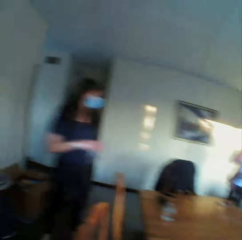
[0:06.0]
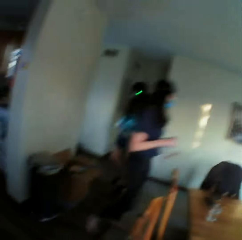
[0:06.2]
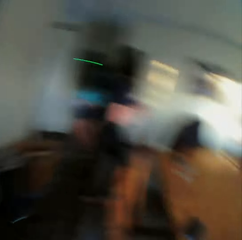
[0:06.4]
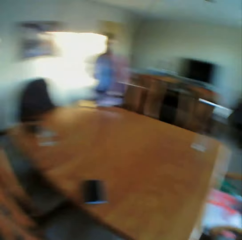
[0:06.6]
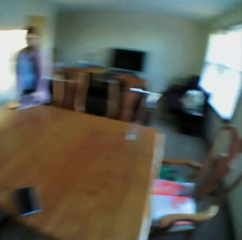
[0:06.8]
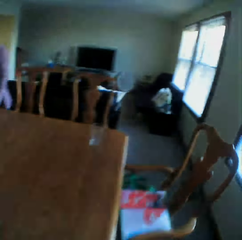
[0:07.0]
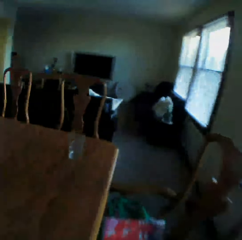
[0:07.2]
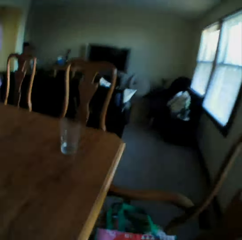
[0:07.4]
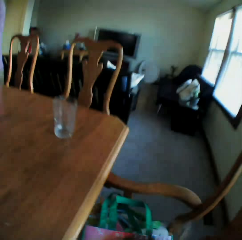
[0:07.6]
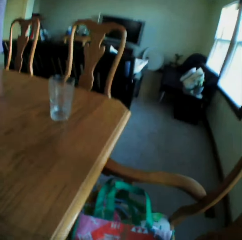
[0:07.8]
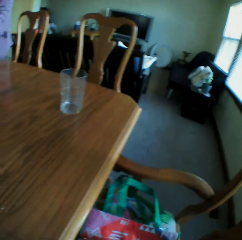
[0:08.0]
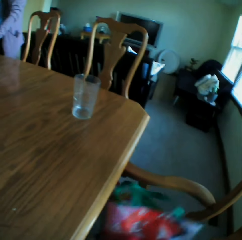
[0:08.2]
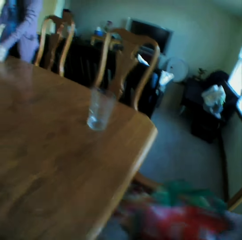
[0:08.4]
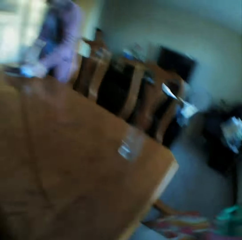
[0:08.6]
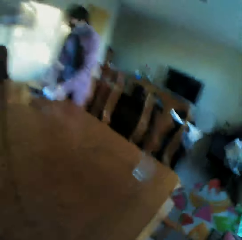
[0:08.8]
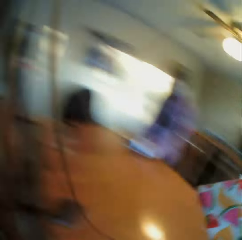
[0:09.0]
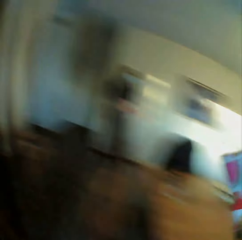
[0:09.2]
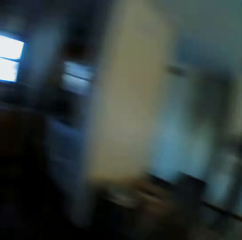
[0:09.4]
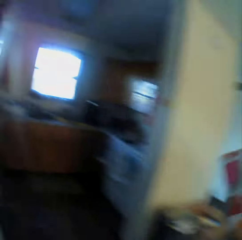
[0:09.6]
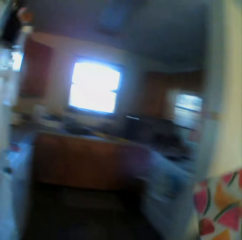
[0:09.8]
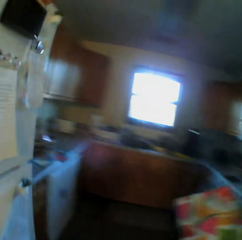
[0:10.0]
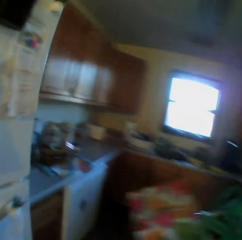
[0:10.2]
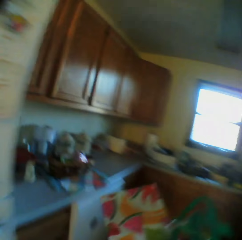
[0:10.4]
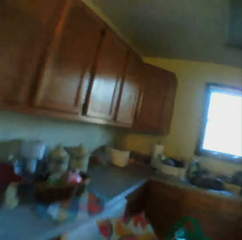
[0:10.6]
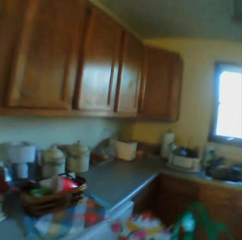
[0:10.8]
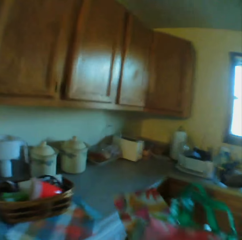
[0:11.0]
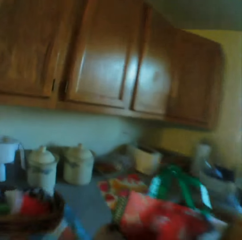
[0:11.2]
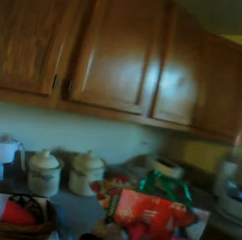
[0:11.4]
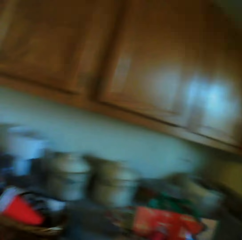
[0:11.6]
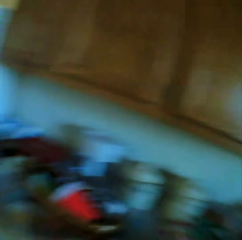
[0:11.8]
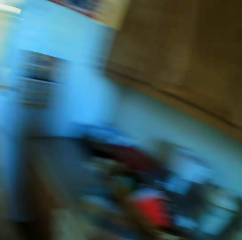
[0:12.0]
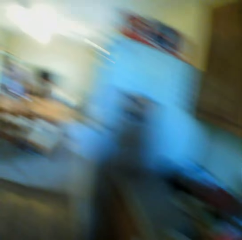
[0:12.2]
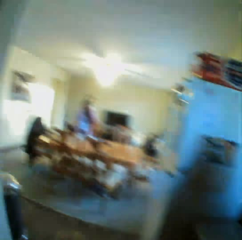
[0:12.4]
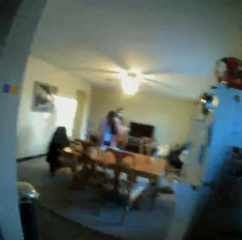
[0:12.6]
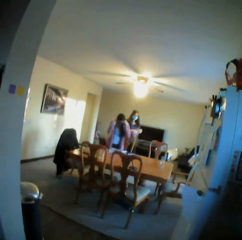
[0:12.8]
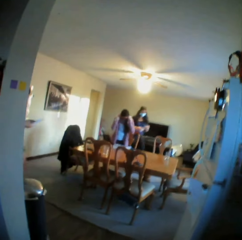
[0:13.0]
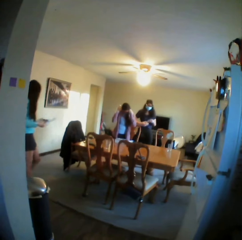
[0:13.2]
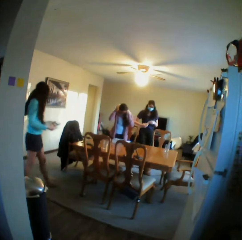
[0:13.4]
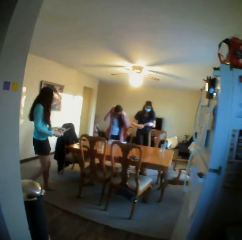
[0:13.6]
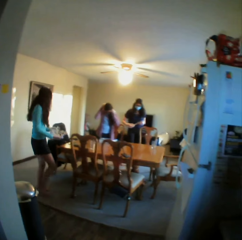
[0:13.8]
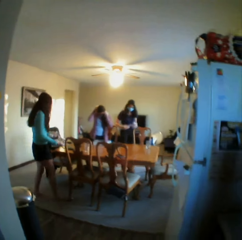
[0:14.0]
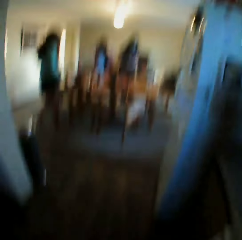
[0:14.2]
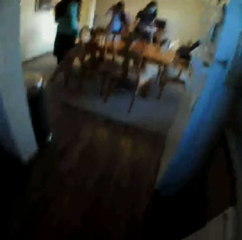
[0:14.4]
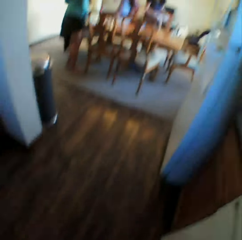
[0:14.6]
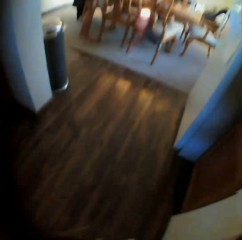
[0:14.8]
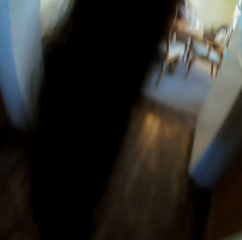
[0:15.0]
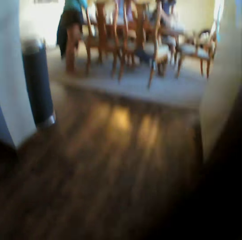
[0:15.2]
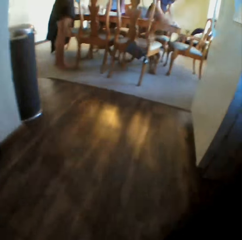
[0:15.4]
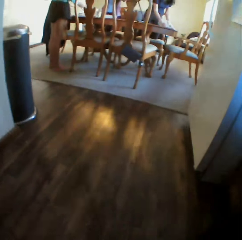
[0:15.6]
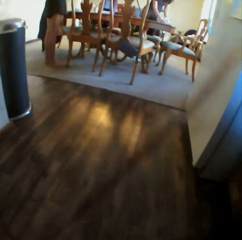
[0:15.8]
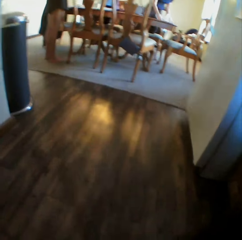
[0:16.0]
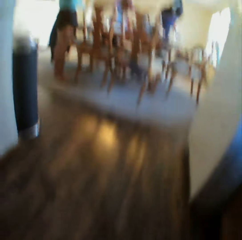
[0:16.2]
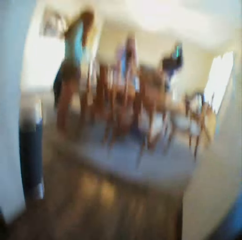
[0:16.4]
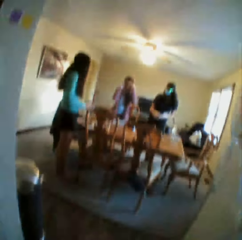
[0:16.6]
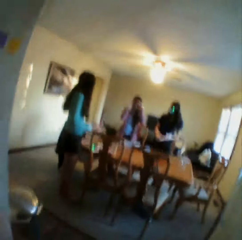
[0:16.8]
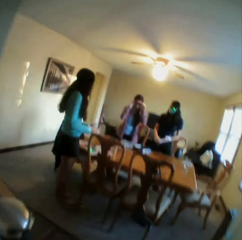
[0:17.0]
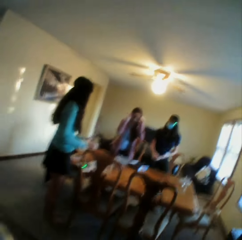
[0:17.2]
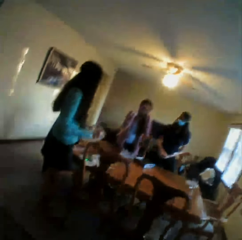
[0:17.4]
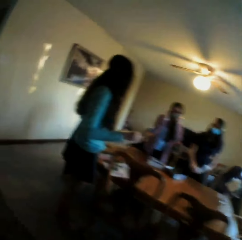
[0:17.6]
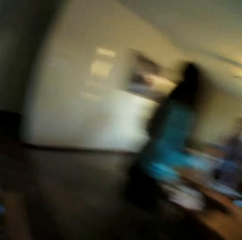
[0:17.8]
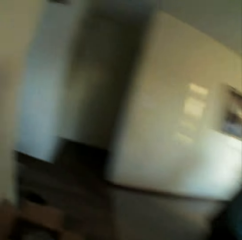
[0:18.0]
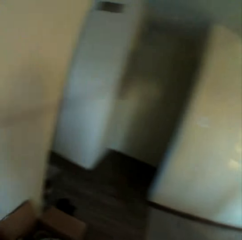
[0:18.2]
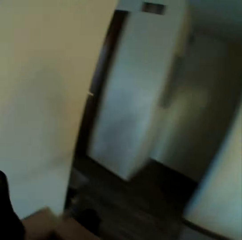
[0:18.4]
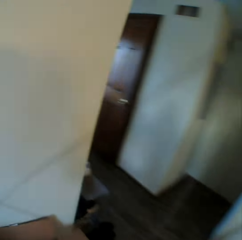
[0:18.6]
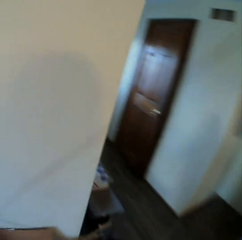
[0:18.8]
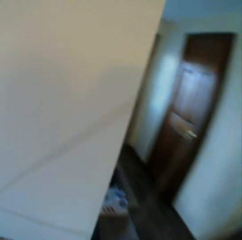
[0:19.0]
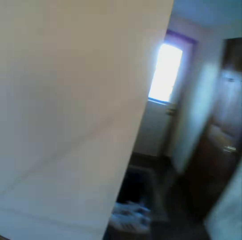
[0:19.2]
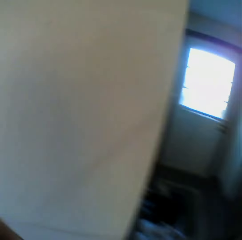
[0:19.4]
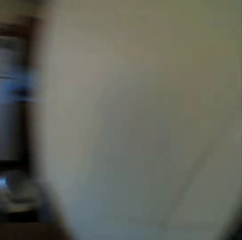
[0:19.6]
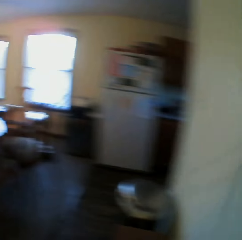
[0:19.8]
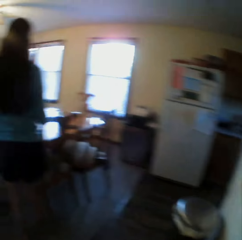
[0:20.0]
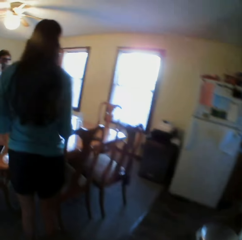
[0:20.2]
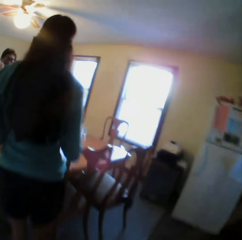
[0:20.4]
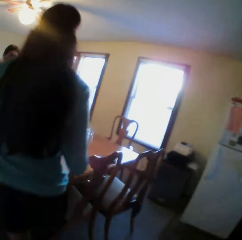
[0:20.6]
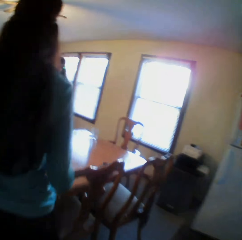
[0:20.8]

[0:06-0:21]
The camera wearer takes the package on the chair. She walks around the room. She puts the package on the kitchen worktop. She talks and looks at the colleagues. She moves her hair. She walks around the room.

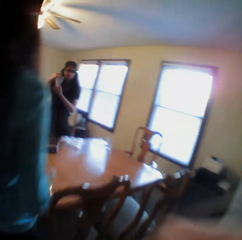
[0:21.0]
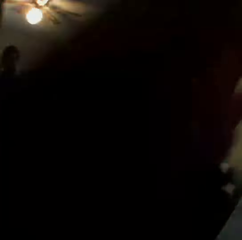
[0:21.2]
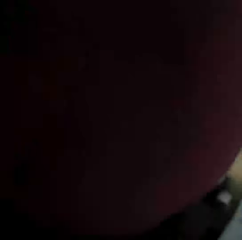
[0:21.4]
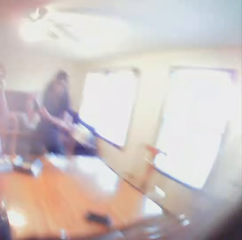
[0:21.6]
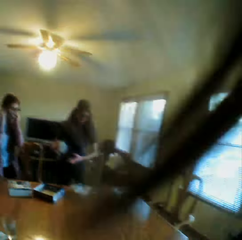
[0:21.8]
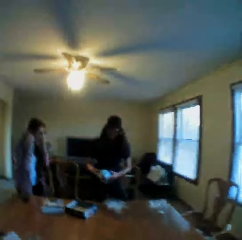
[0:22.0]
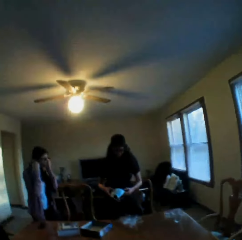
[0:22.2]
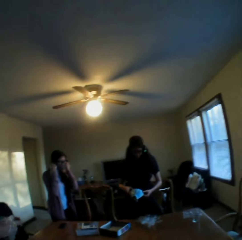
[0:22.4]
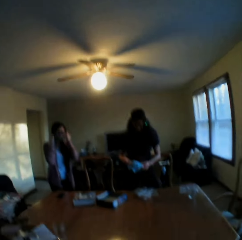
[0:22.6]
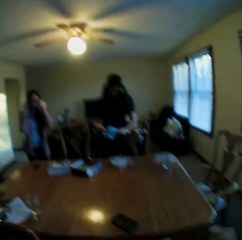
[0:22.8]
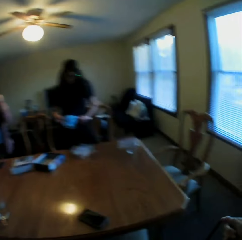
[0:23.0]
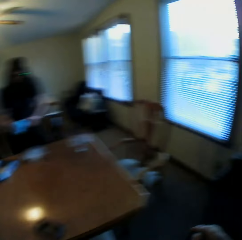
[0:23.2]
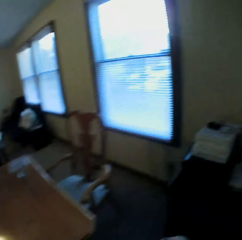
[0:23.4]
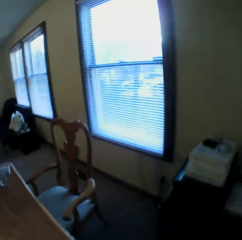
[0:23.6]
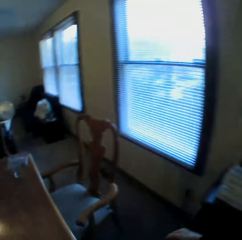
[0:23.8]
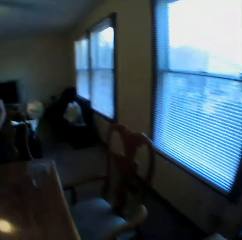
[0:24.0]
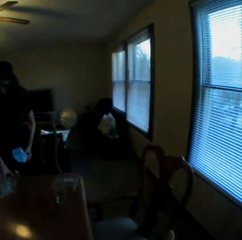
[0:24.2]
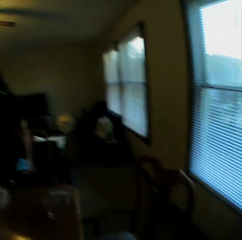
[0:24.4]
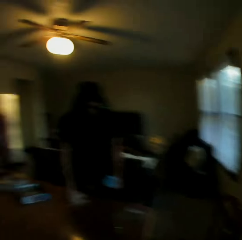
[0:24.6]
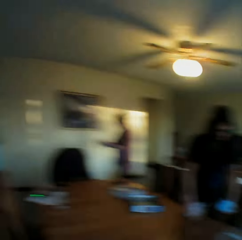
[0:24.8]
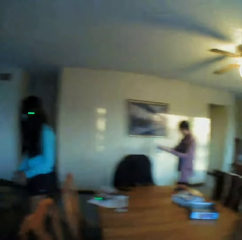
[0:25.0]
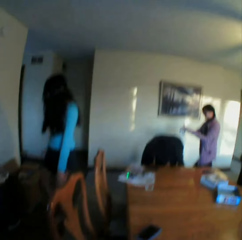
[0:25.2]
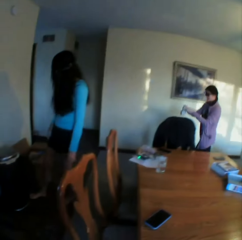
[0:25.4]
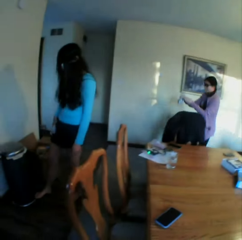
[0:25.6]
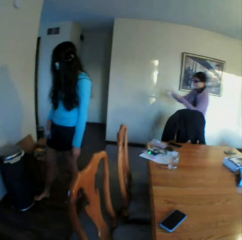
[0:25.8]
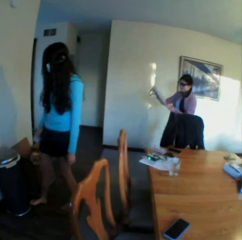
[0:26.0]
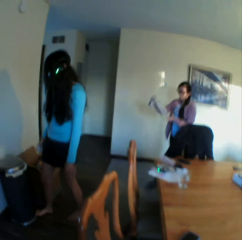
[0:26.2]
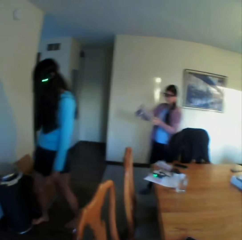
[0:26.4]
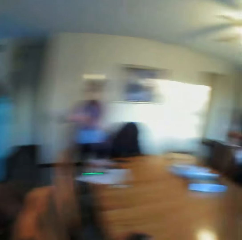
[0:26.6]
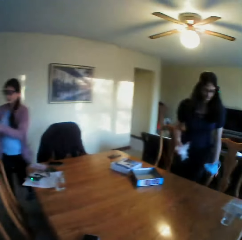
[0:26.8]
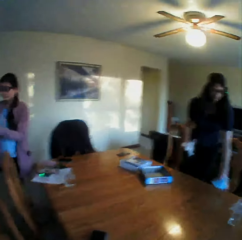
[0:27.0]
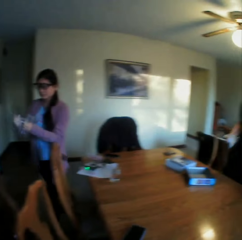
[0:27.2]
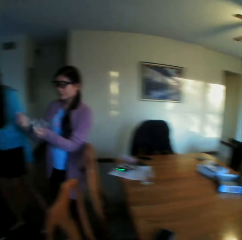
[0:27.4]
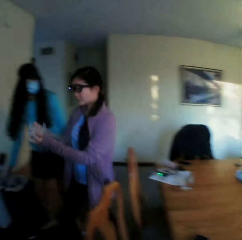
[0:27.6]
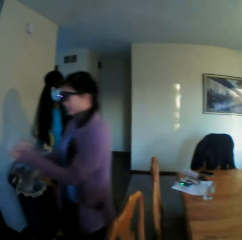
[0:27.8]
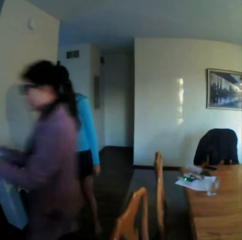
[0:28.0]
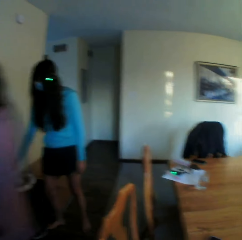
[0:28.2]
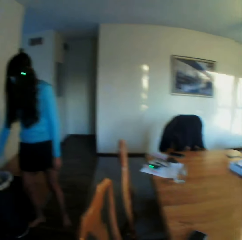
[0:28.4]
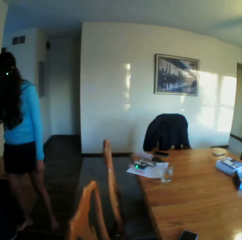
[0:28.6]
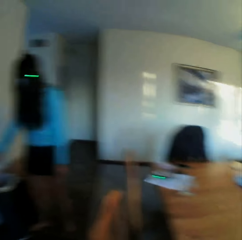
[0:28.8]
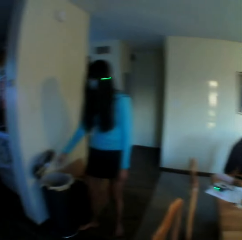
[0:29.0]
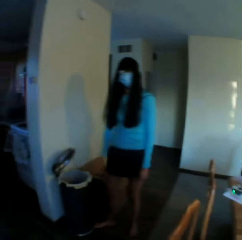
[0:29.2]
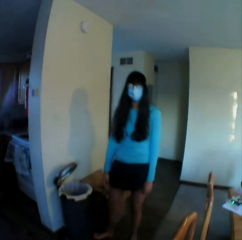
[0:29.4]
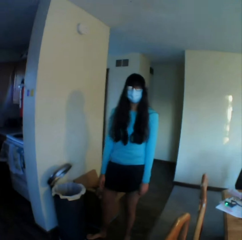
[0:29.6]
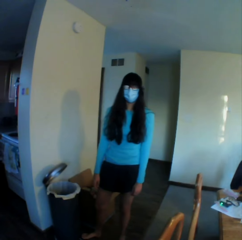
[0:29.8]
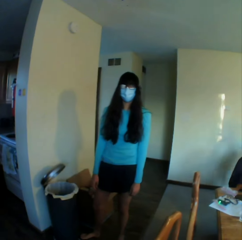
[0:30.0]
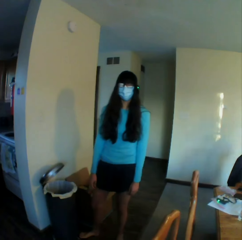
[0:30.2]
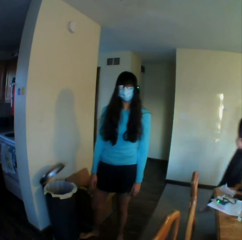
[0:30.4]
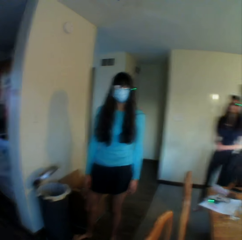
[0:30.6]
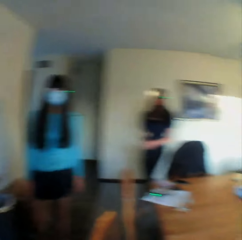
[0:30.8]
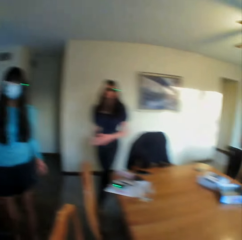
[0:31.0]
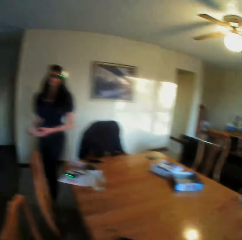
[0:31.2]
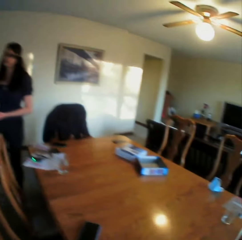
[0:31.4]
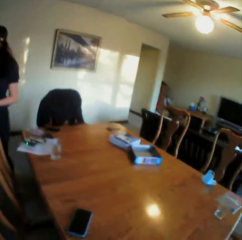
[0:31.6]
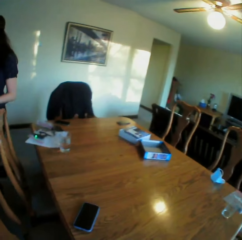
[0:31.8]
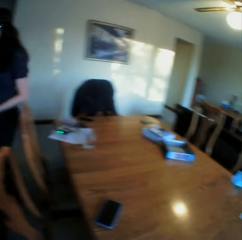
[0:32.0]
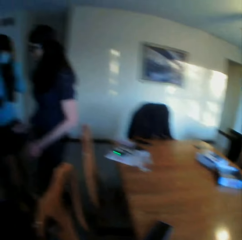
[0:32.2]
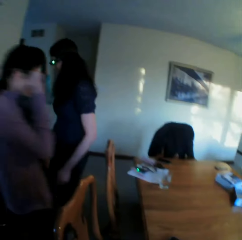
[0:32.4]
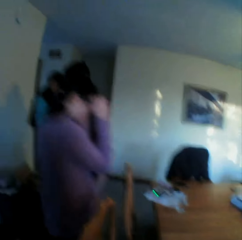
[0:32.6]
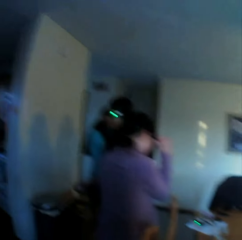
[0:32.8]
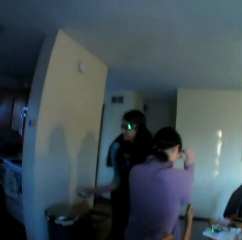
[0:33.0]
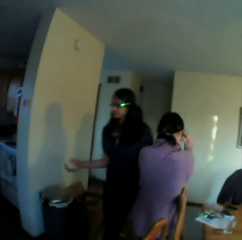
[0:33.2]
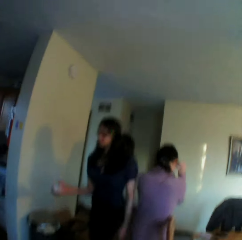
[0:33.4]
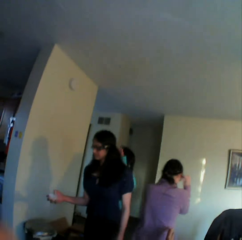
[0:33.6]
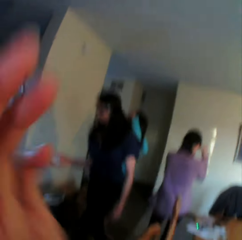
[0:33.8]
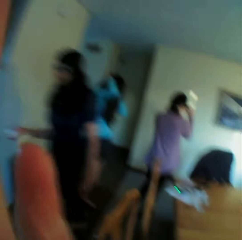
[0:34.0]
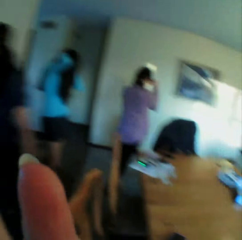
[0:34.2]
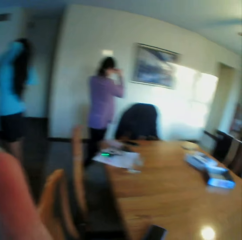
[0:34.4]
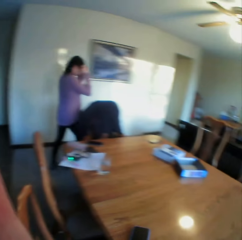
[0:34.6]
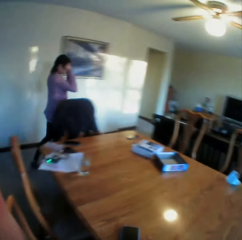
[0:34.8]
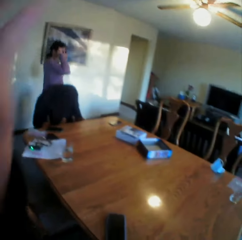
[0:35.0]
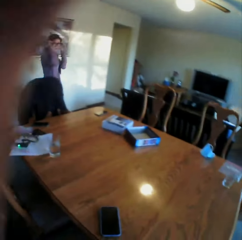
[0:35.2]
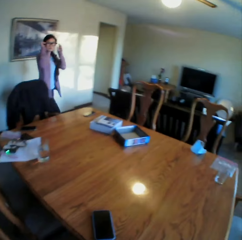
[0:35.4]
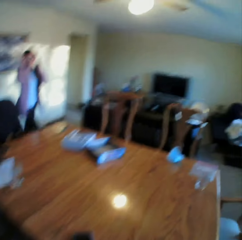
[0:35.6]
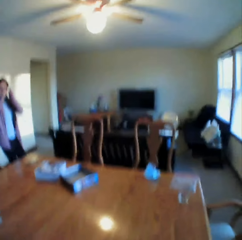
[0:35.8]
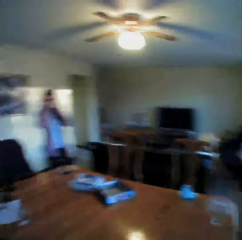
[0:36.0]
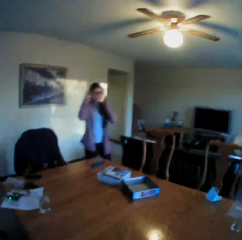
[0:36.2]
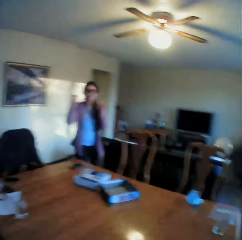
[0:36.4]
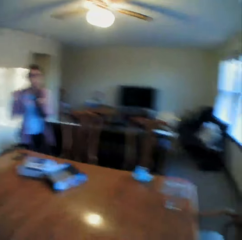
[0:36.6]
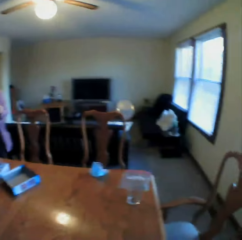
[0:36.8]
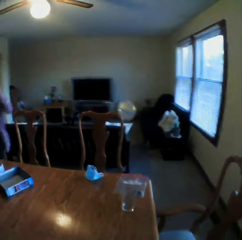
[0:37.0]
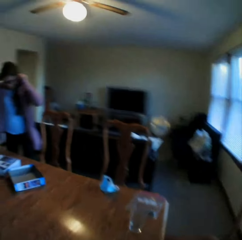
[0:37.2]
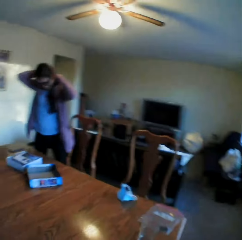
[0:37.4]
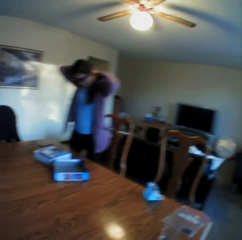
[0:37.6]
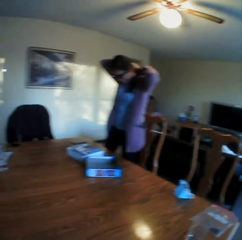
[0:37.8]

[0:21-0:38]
The camera wearer converses with the colleagues. She moves her hair and looks at the colleagues. A woman converses with the colleagues. The camera wearer converses with the colleagues. She looks around the room. She puts her hand on the face. She adjusts the camera. She looks at the colleagues.
